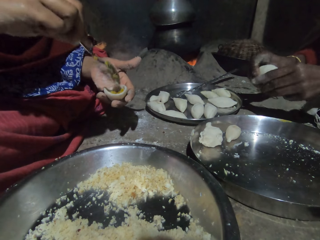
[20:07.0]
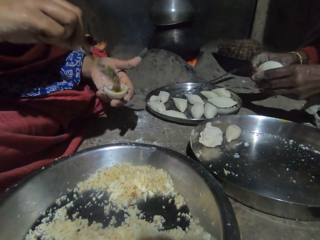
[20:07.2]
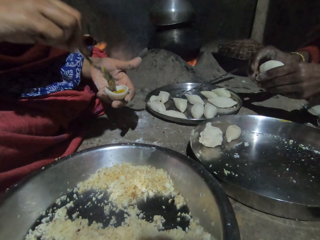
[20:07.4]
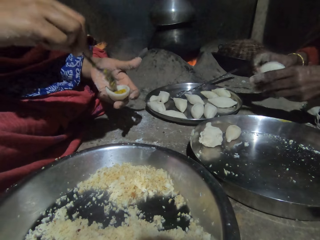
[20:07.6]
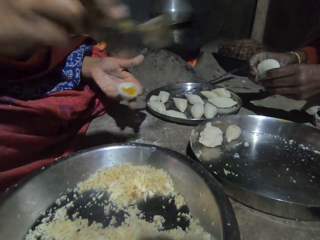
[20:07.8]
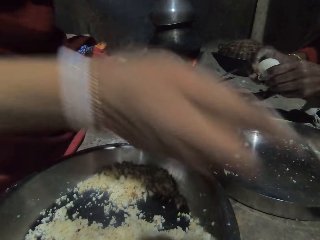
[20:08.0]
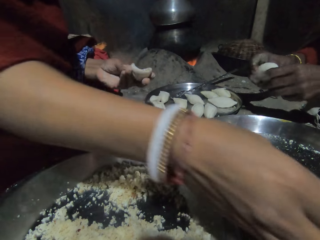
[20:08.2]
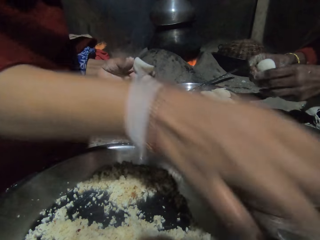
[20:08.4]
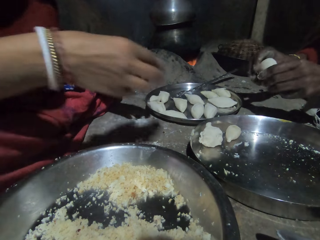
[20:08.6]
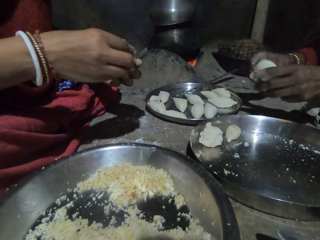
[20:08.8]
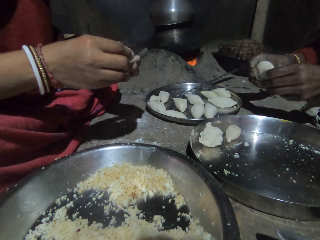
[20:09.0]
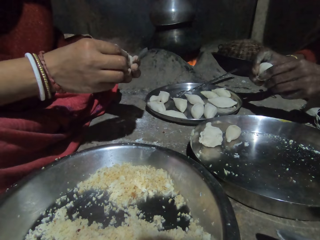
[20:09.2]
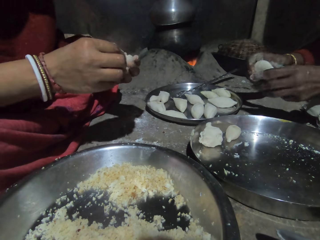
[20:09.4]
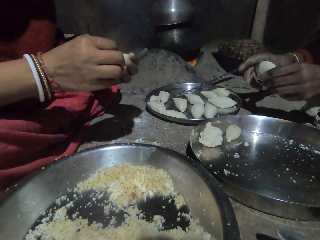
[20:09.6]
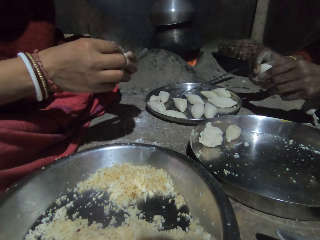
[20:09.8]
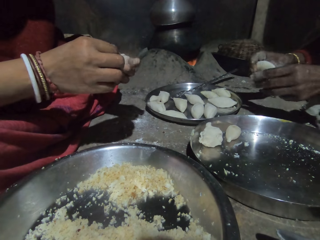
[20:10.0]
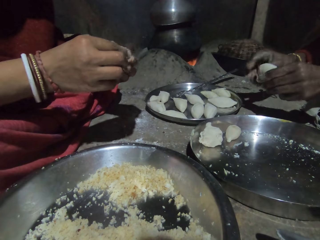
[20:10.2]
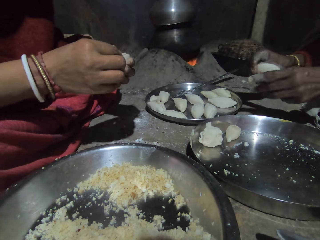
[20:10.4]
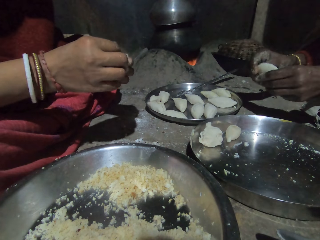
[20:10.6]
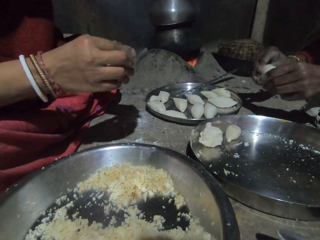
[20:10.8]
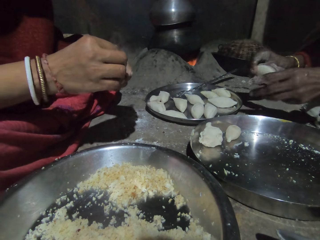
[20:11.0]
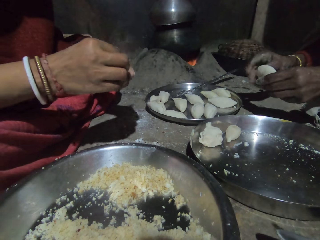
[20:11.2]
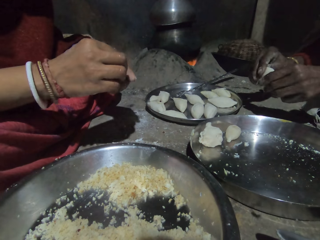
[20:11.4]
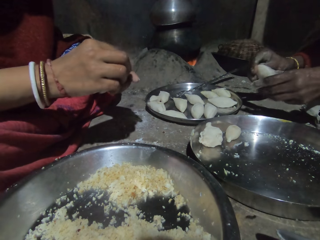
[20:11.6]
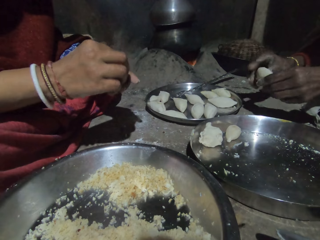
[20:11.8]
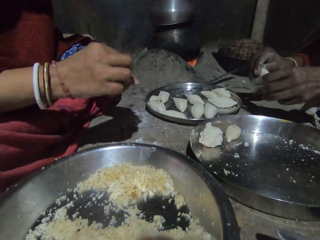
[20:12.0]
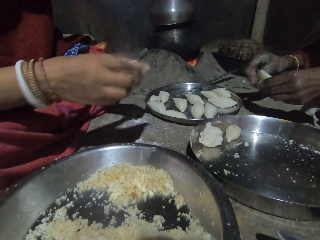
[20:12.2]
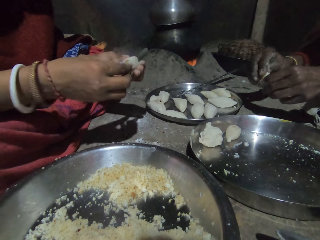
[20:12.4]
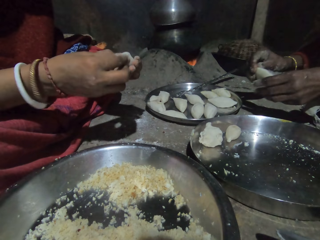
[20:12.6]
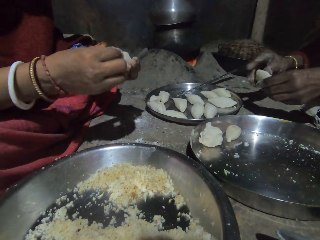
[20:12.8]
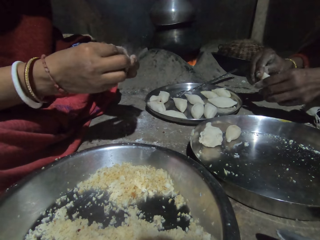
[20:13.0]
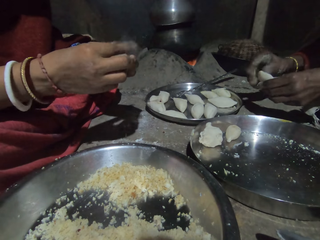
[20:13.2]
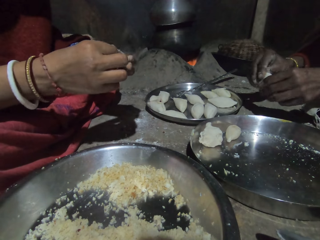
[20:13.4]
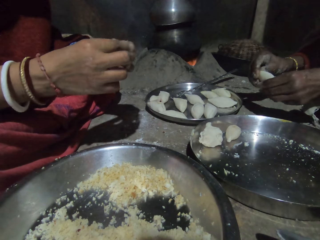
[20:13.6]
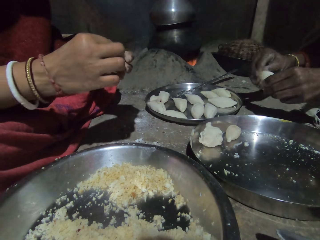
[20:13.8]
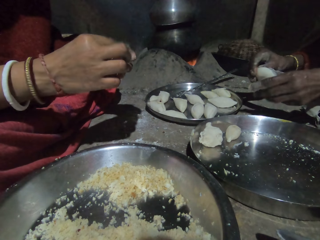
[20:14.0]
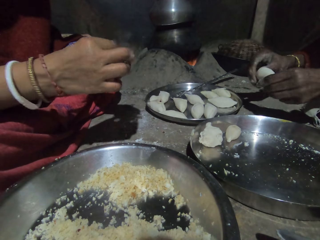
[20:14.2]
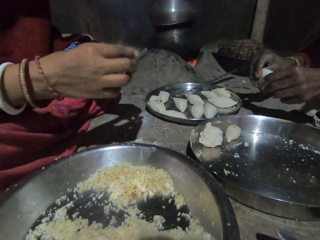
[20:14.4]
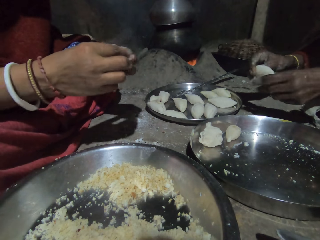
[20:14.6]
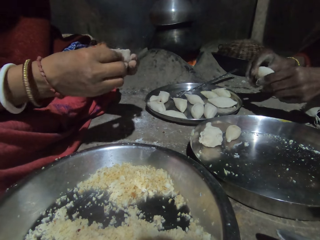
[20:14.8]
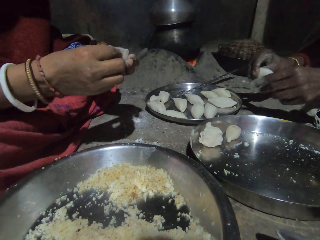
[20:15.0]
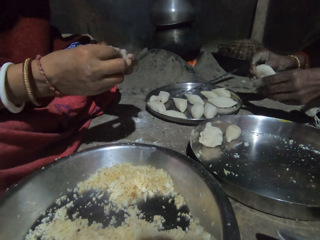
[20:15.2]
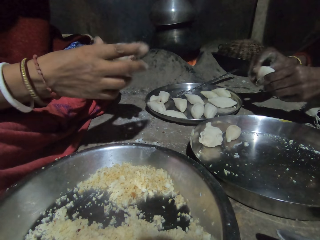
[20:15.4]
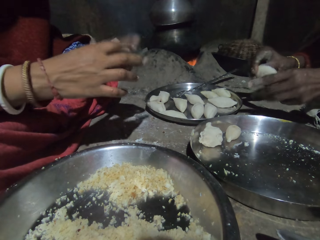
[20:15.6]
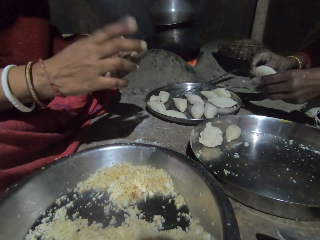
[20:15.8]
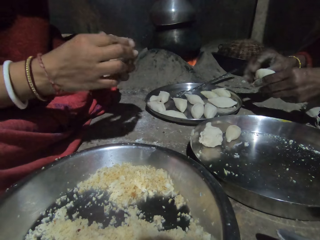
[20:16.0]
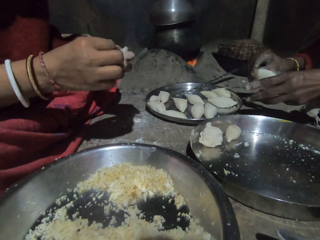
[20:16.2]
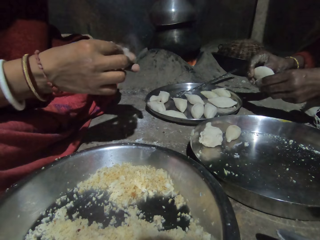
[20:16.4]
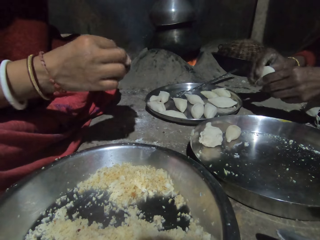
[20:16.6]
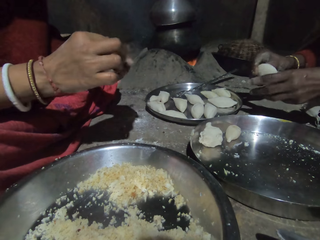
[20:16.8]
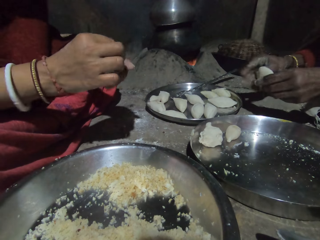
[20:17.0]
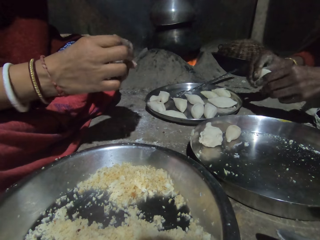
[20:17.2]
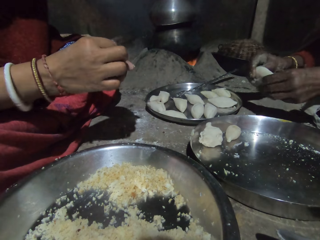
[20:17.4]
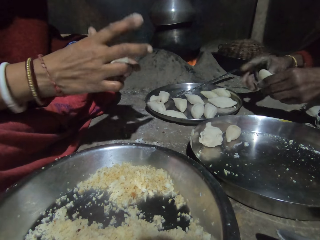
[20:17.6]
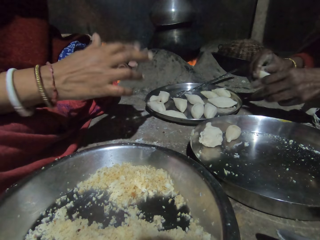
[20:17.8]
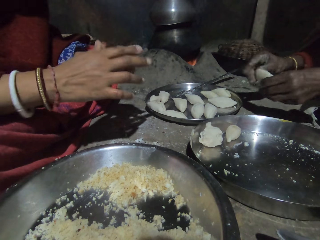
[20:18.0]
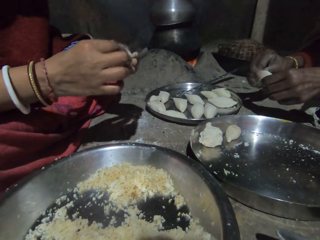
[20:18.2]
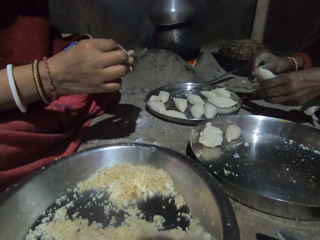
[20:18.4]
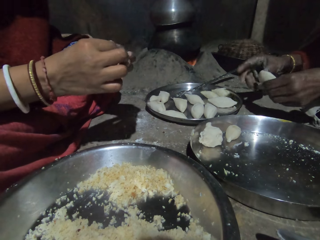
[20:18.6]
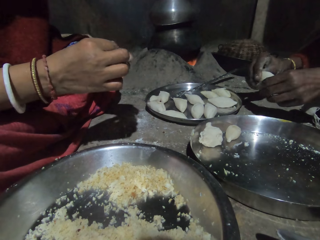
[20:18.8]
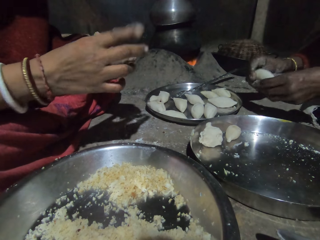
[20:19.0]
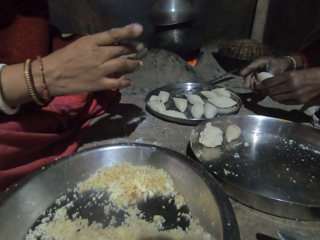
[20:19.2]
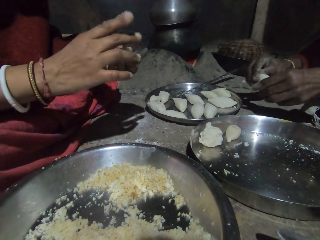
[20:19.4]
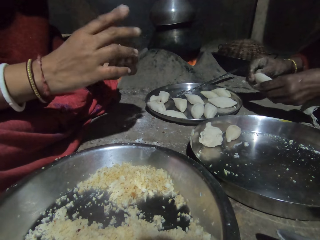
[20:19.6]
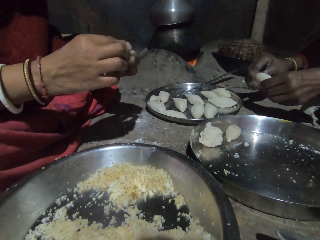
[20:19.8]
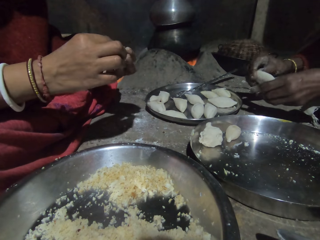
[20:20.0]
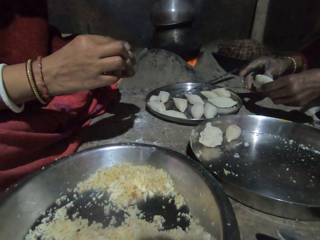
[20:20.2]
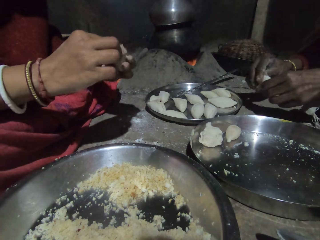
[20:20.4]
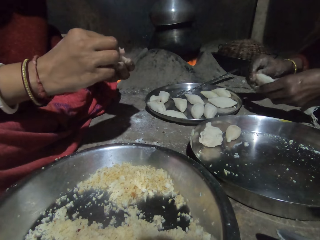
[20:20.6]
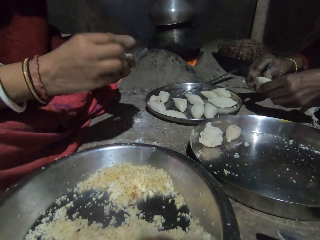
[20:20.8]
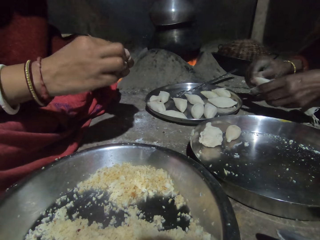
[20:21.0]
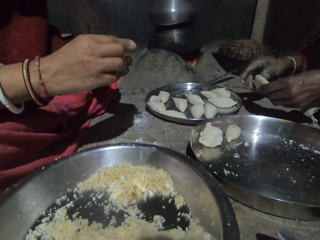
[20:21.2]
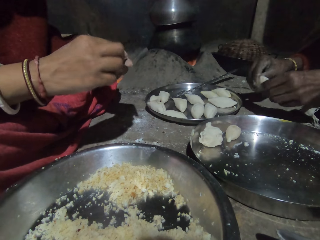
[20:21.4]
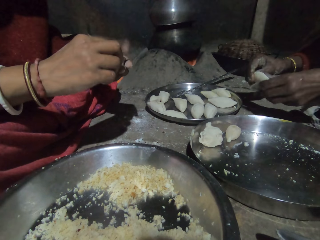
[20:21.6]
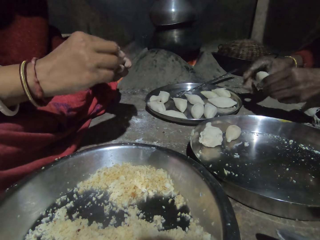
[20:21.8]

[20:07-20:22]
The camera wearer pulls the spoon off the dough. They drop the spoon. They mold the dumpling with both hands. They talk to a person and press the dough. The person shapes the dough in a concave shape. The camera wearer taps on the dough. They tap on the dough again.

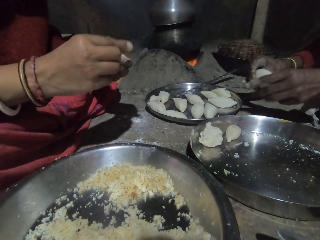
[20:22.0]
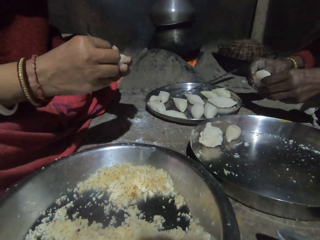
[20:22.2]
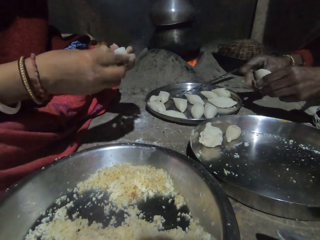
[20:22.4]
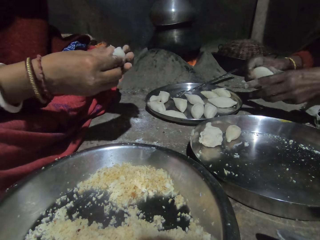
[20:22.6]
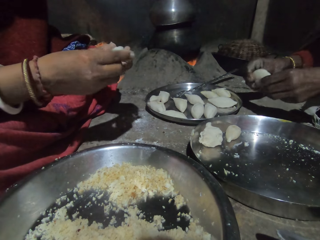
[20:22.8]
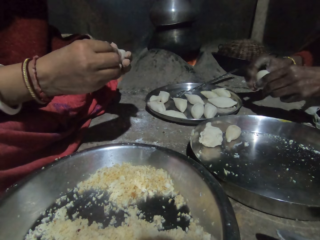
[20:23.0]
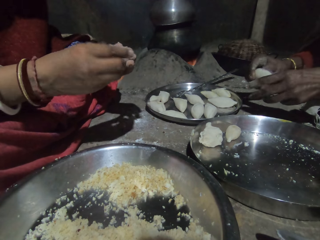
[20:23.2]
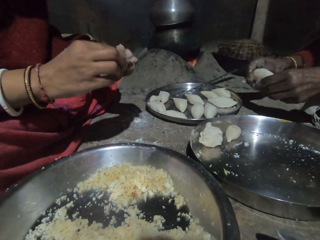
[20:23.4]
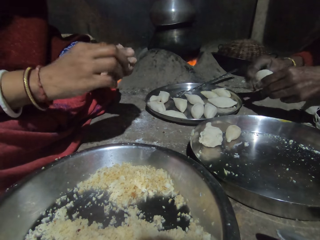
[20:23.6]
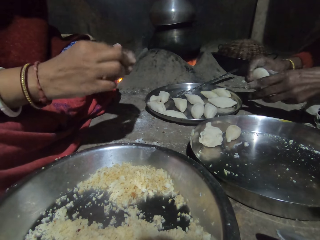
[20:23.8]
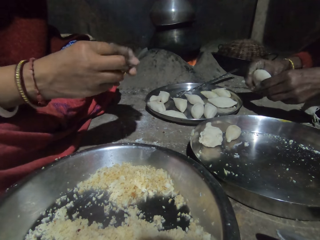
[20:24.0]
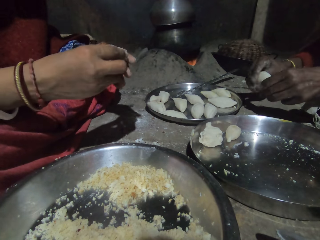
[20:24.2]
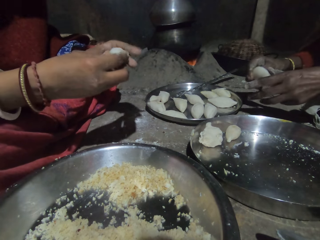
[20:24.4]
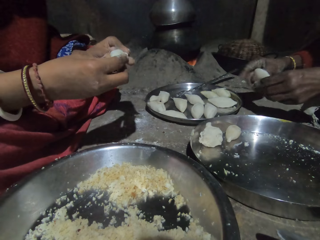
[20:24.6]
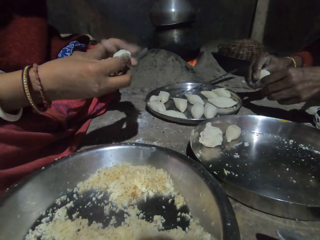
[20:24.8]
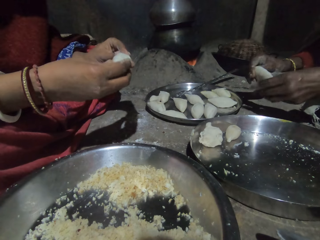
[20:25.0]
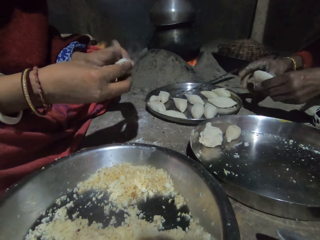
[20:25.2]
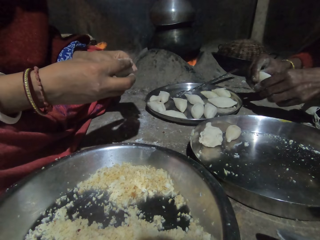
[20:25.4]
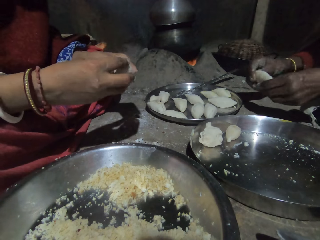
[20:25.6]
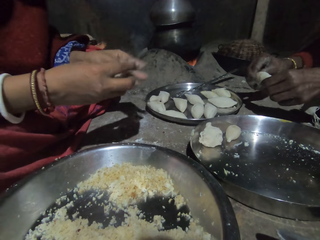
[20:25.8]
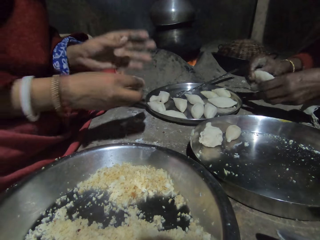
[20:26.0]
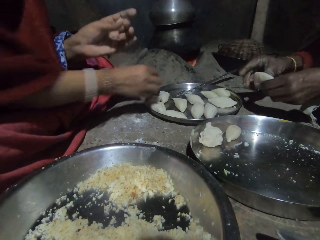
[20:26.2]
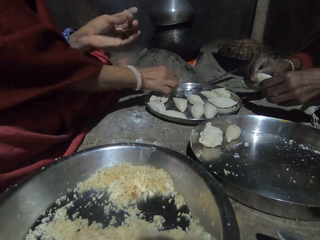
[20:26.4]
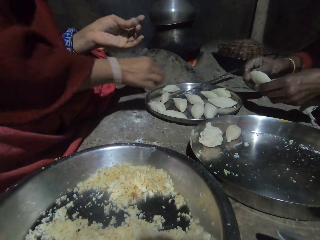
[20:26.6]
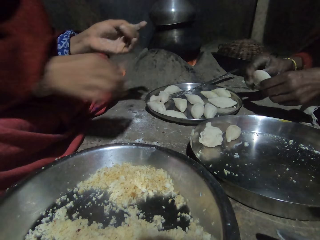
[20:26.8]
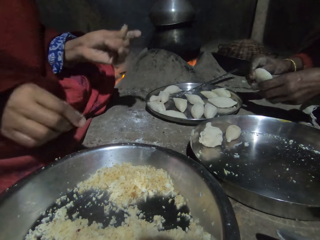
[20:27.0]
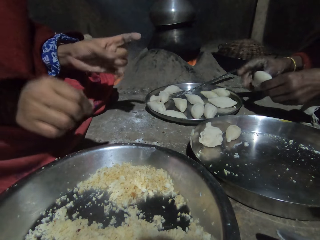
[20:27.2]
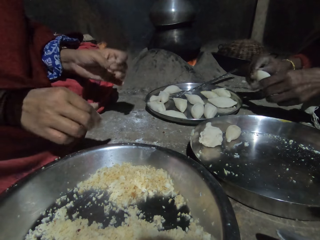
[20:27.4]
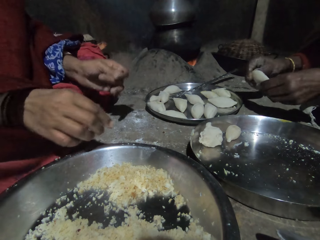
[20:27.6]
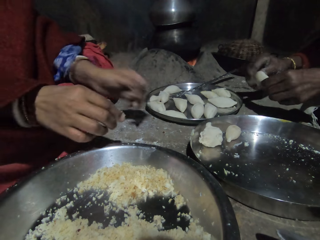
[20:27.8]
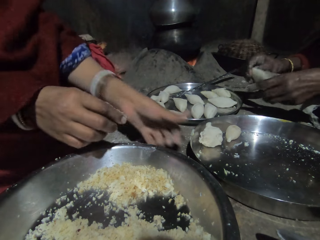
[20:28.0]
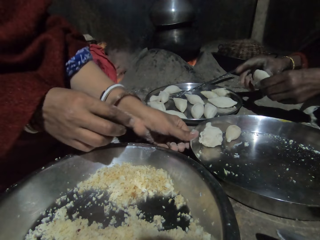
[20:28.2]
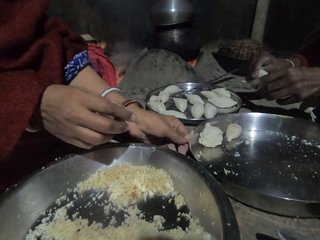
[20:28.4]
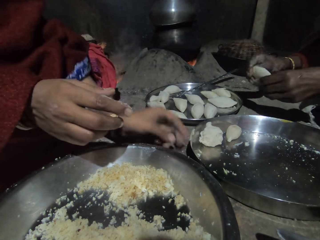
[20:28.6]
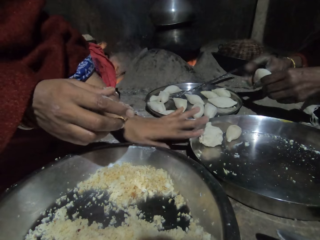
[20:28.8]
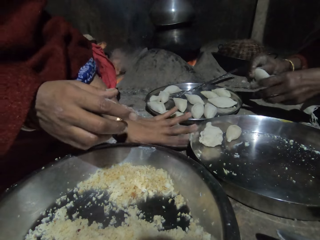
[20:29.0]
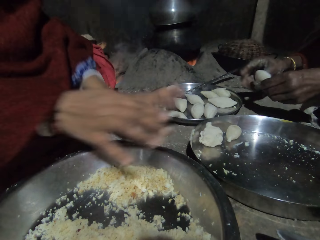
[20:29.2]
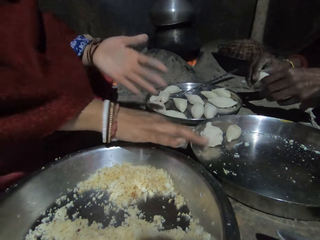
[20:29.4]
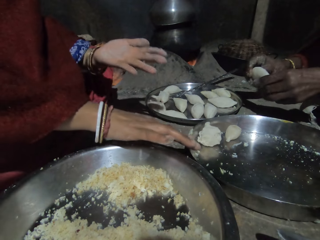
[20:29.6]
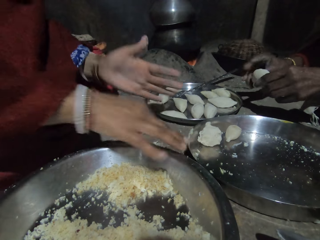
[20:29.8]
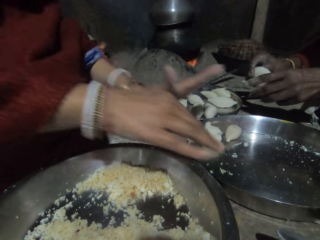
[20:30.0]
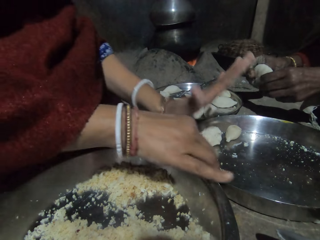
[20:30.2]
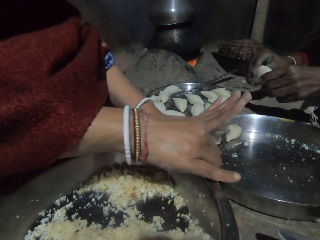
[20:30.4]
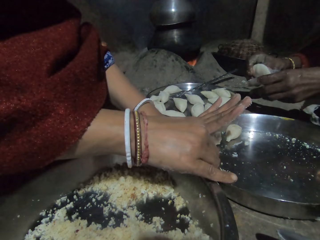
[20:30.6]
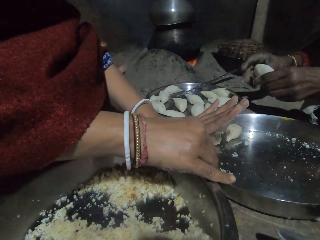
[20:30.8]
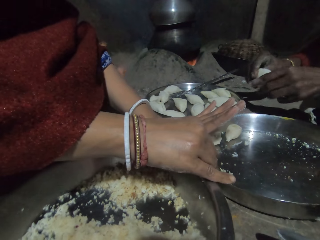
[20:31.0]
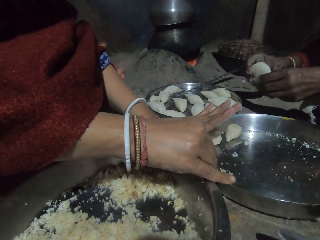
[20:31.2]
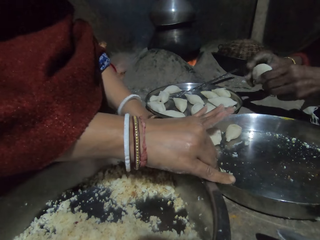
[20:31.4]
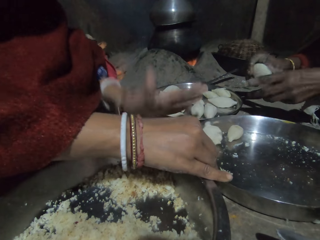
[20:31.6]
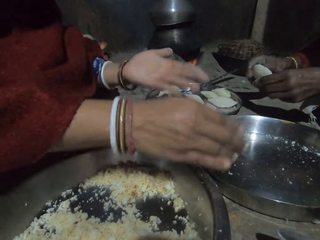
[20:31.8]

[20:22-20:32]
A person talks to the camera wearer. The camera wearer taps on the dough. He puts the dumpling in the tray. He rubs his fingers. He clears his fingers on the tray. The person shapes the dough in a concave shape. The camera wearer removes the dough from the palm.
